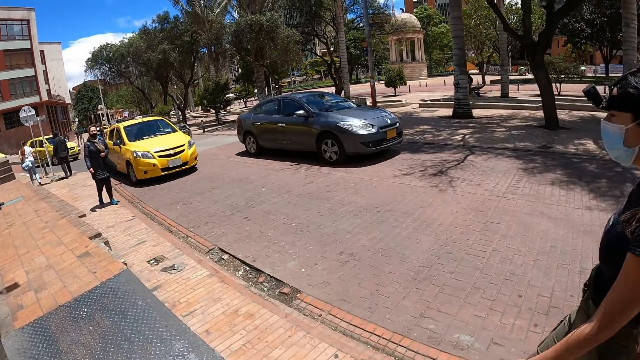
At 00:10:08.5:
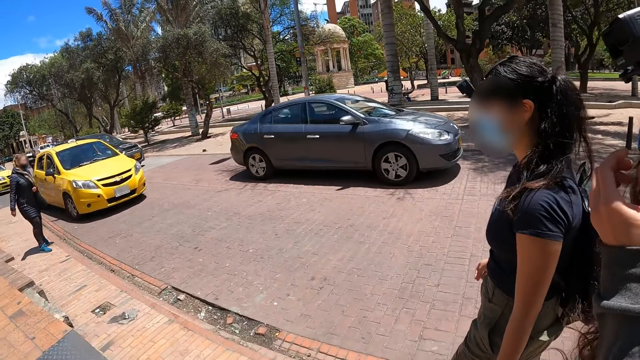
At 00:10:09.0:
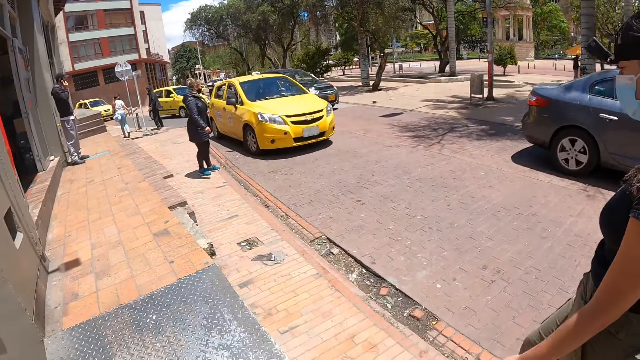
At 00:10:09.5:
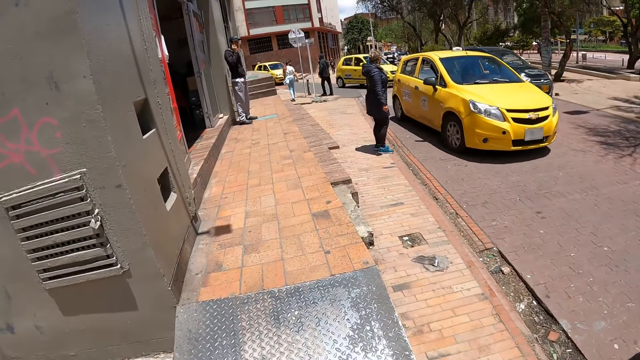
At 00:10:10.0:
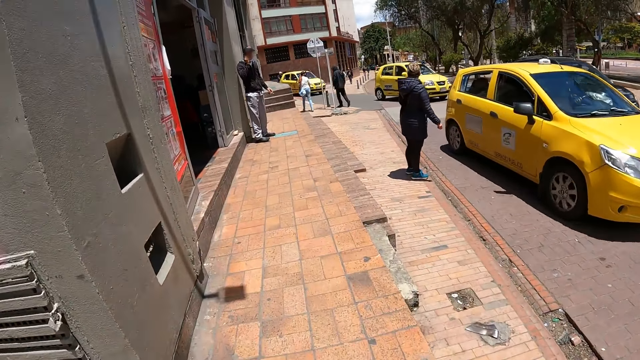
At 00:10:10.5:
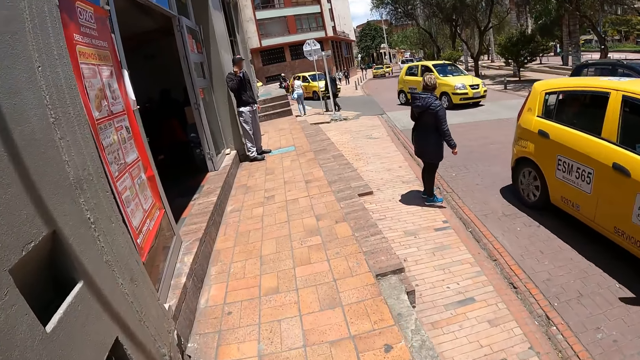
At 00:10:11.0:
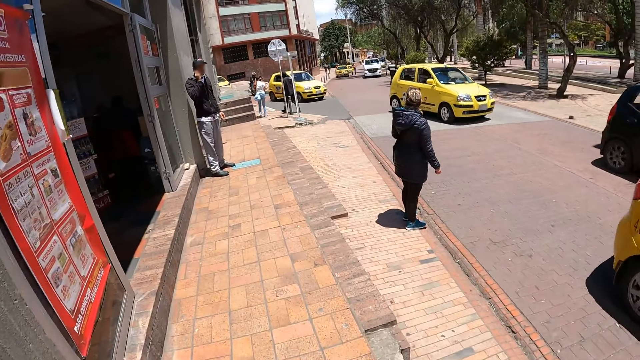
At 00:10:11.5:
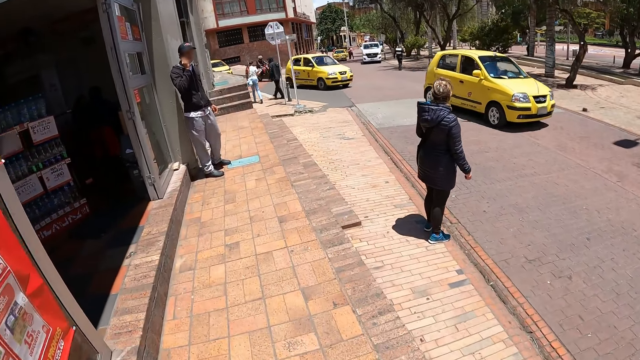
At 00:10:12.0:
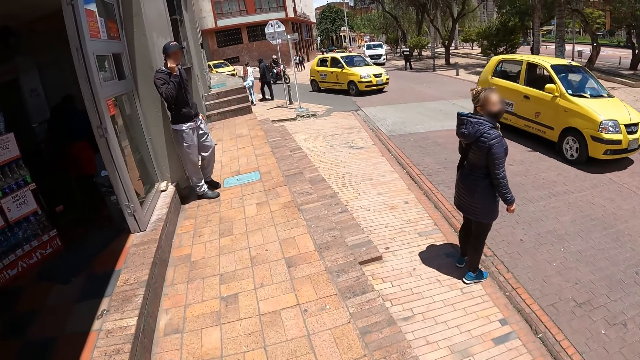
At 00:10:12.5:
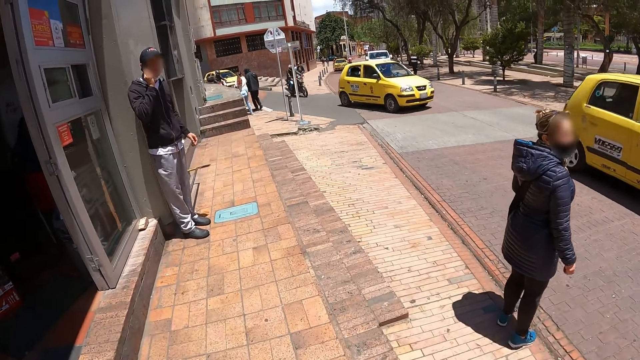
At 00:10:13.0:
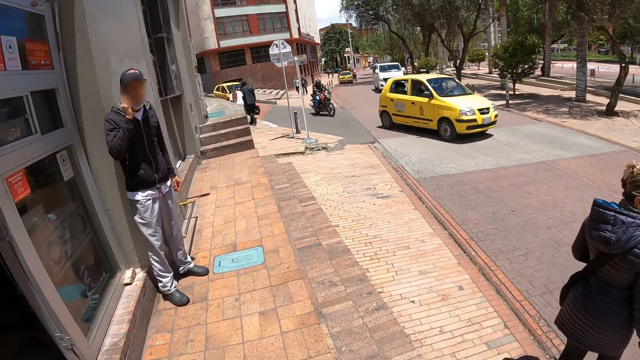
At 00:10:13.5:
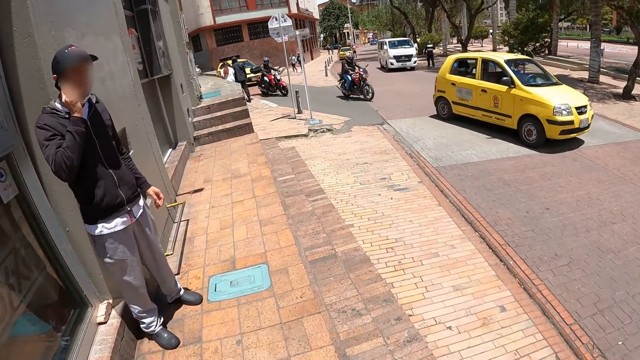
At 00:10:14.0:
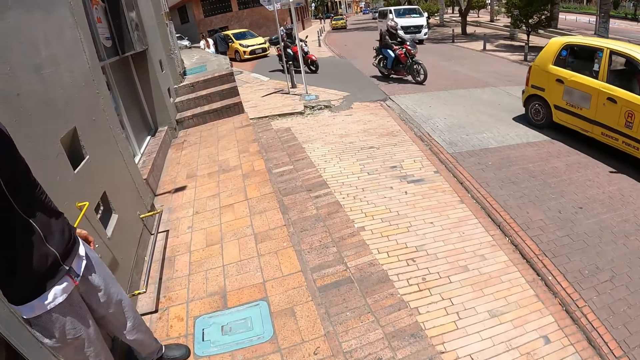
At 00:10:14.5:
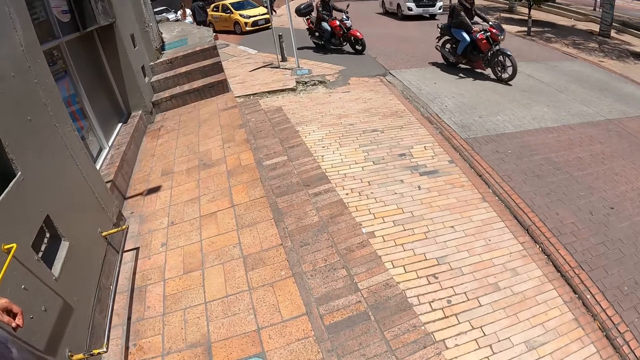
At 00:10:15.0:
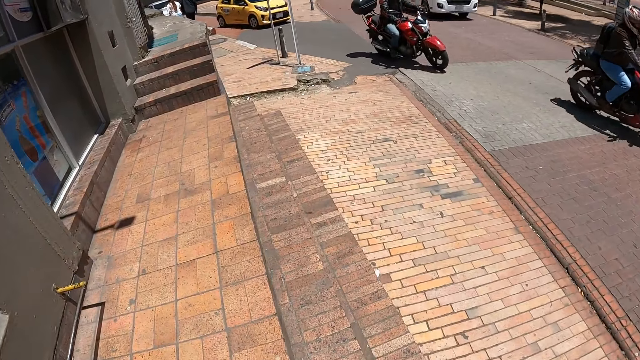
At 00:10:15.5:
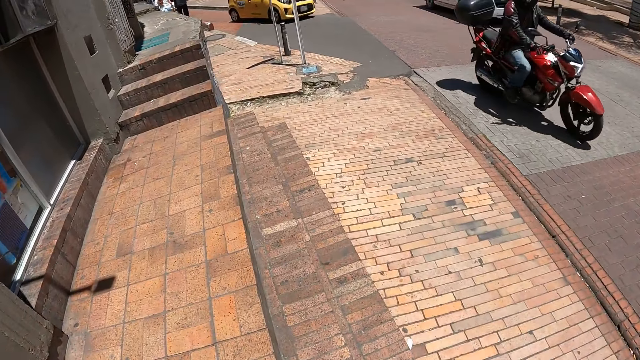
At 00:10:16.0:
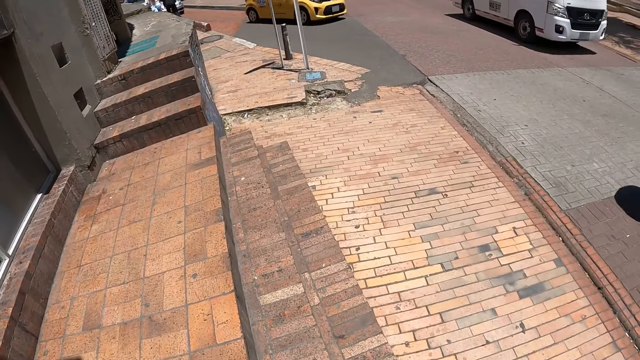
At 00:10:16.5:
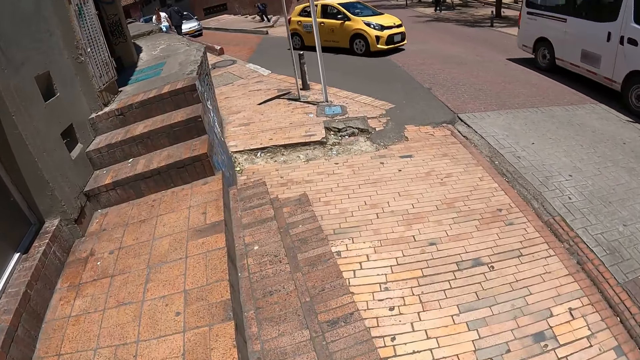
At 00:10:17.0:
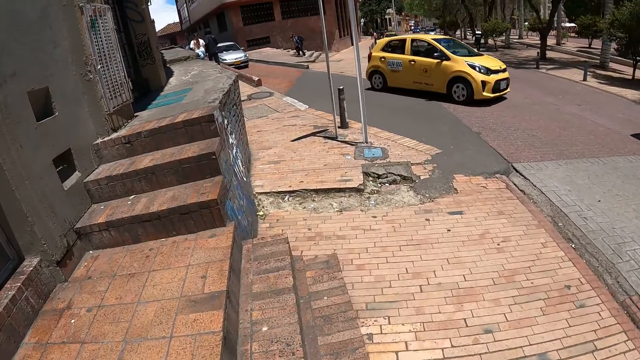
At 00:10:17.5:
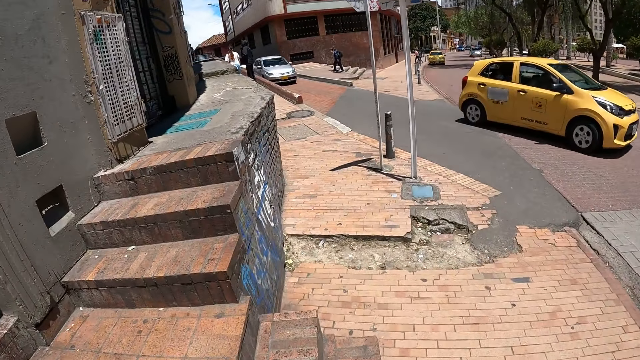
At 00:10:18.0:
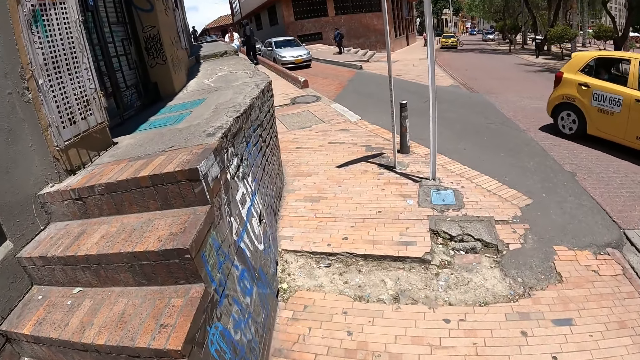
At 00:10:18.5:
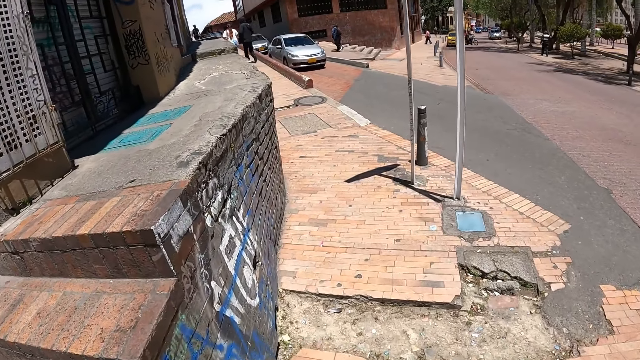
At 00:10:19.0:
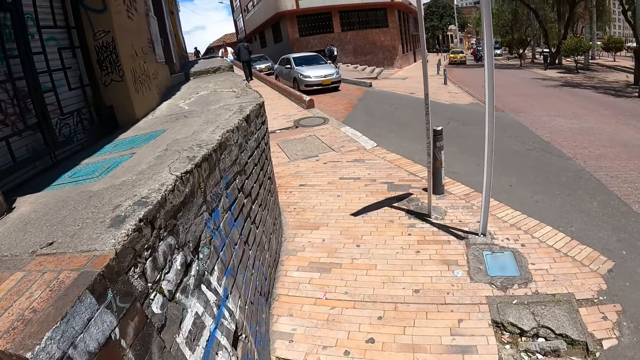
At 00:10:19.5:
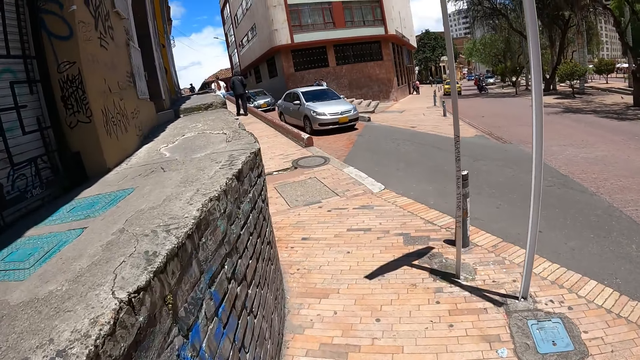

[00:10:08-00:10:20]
The camera wearer looks around. They walk around.

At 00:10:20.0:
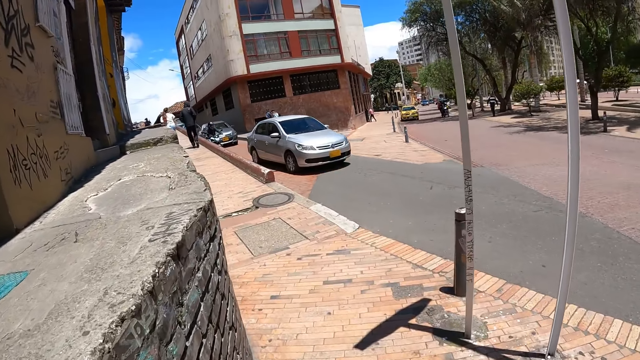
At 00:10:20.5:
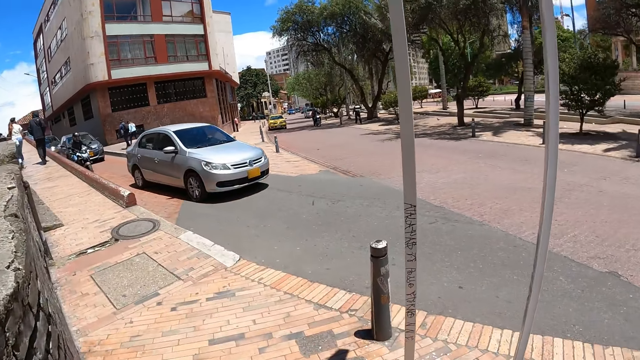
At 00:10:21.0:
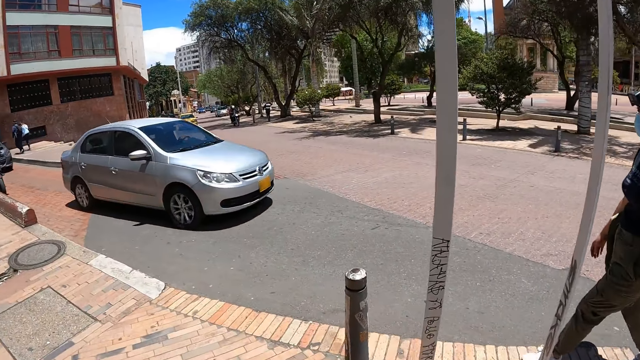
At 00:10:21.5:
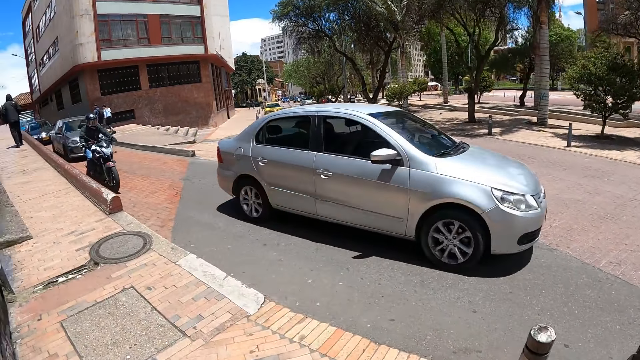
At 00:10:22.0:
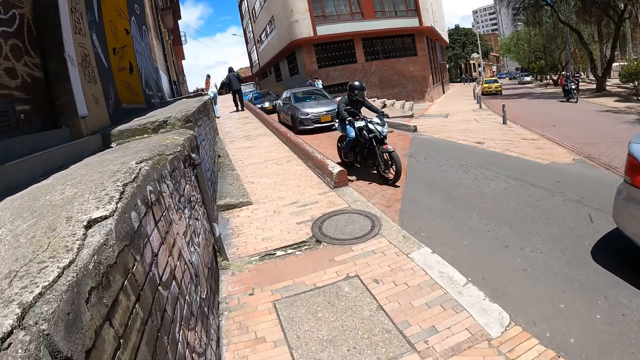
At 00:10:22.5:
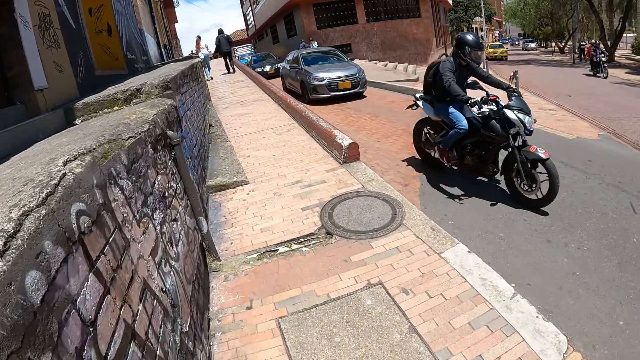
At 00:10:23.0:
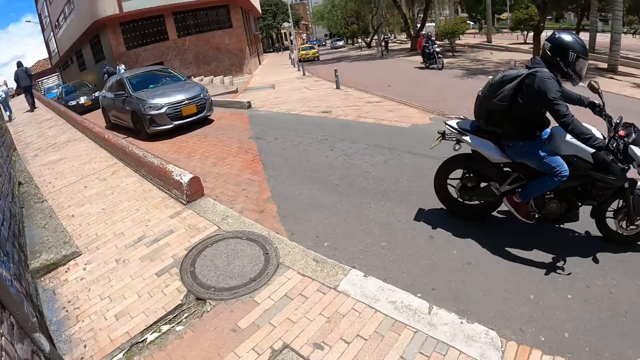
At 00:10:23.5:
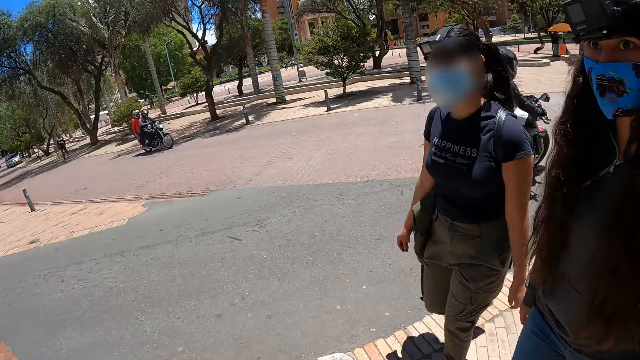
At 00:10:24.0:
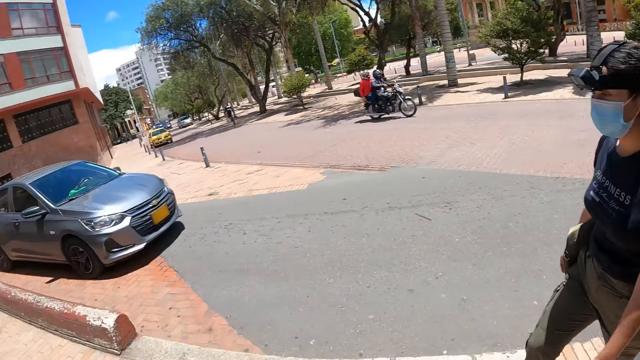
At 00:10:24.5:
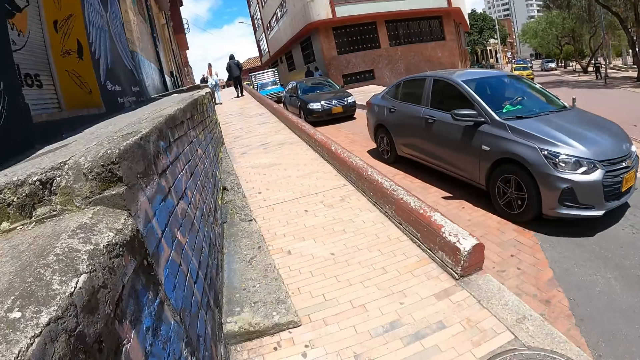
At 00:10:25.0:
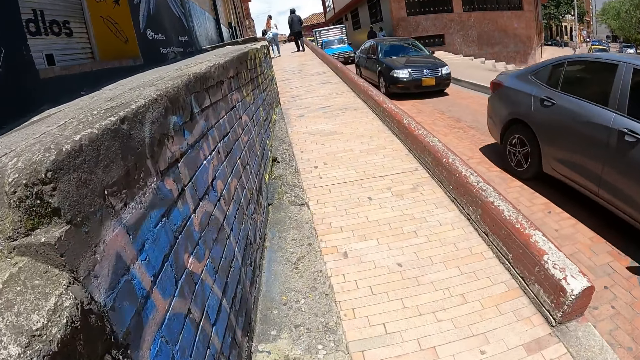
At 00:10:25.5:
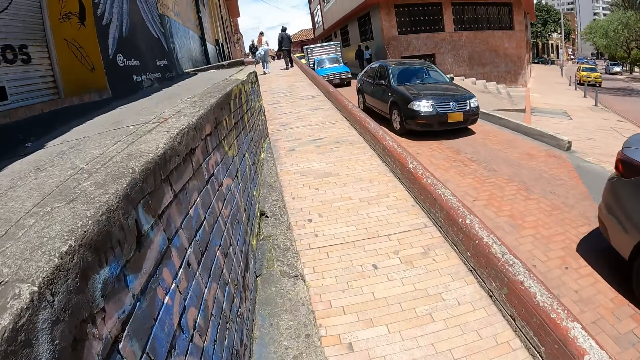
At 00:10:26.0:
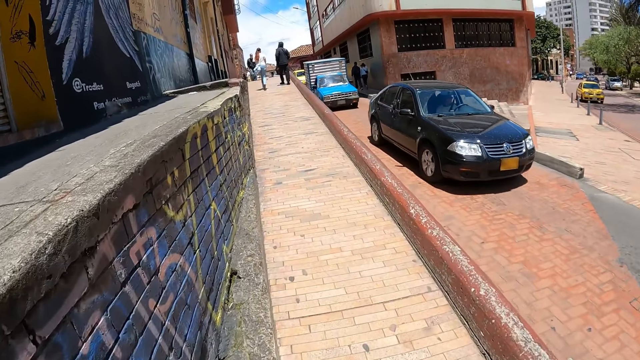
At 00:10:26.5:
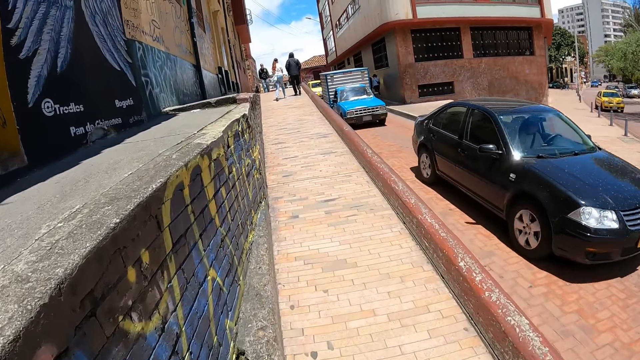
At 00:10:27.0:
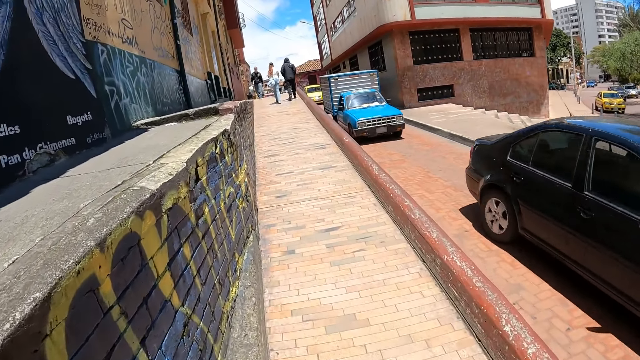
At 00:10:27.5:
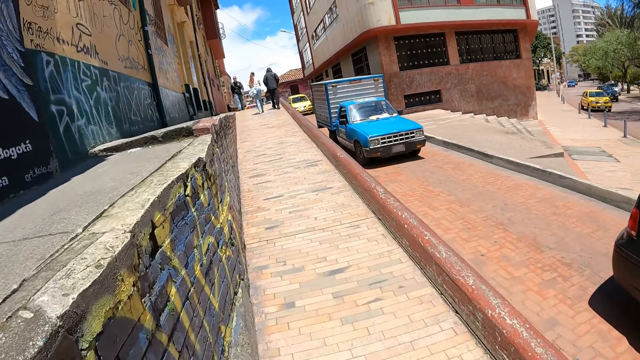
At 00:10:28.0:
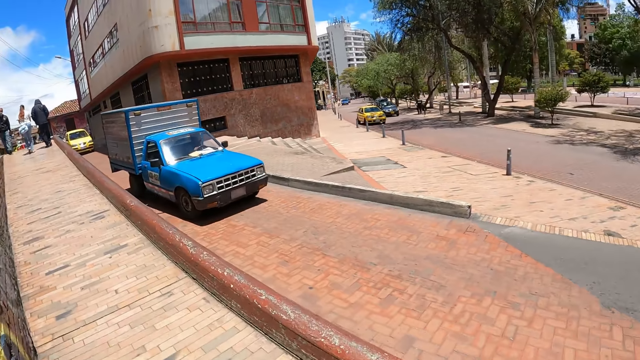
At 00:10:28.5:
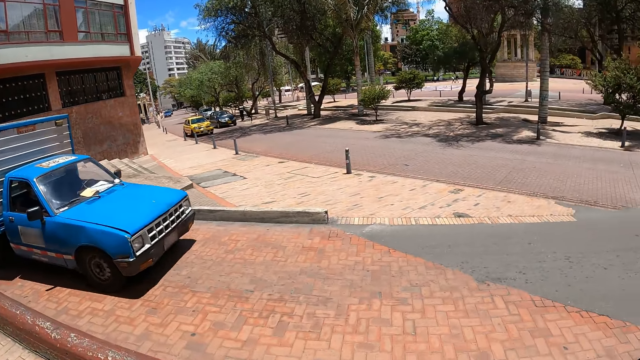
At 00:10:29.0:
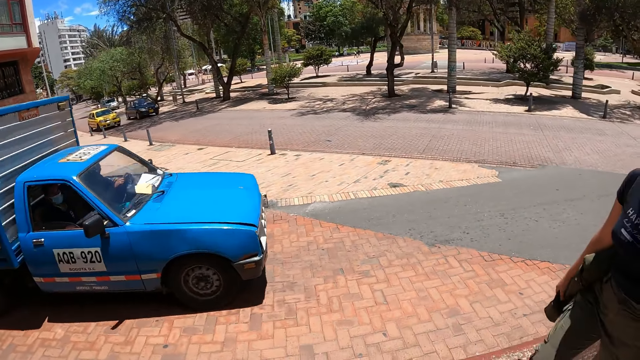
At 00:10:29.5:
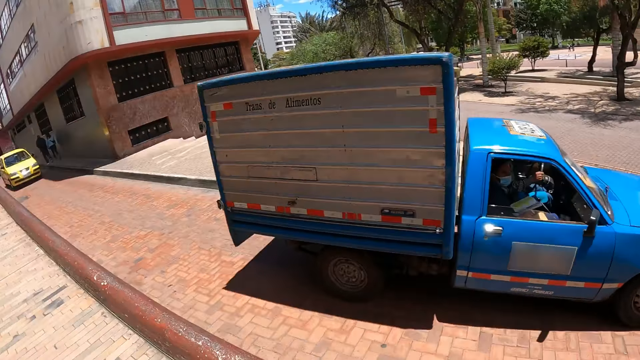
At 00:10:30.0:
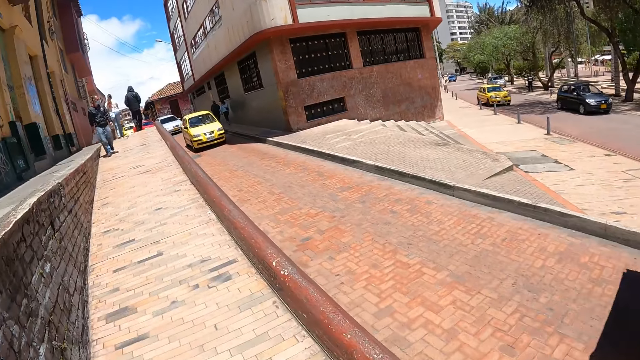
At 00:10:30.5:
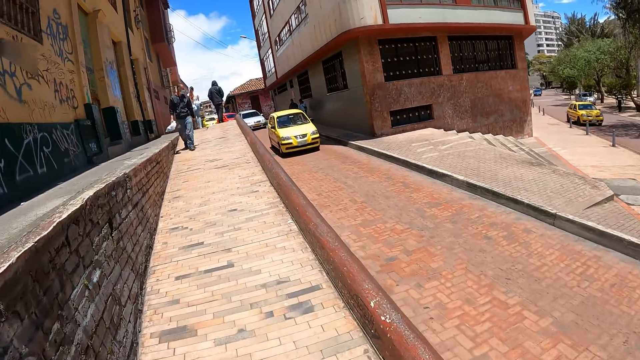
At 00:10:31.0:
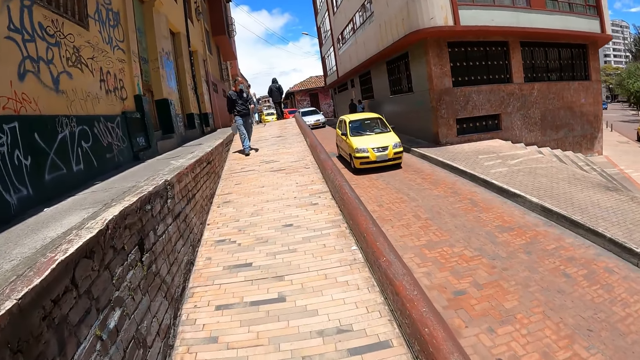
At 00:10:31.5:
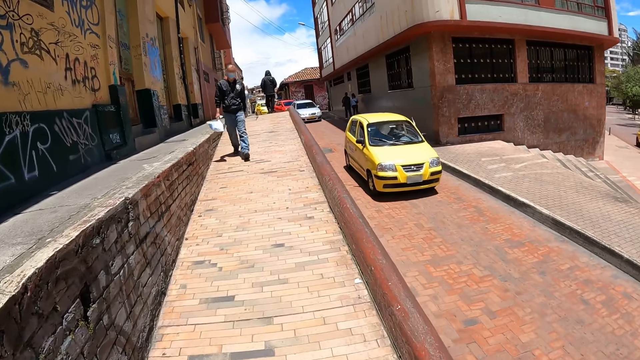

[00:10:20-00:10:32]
The camera wearer looks at a woman and another woman. They look around, walk around, and look around the road.
